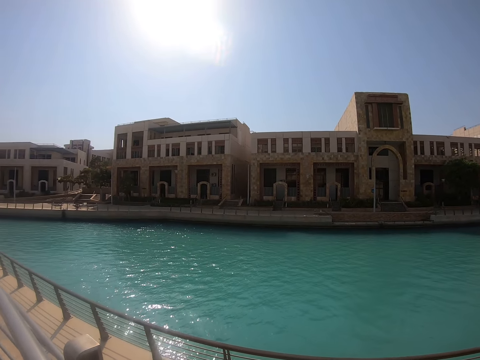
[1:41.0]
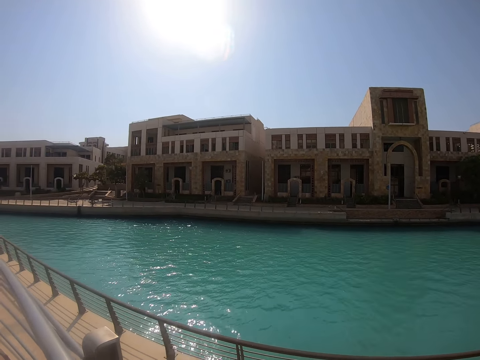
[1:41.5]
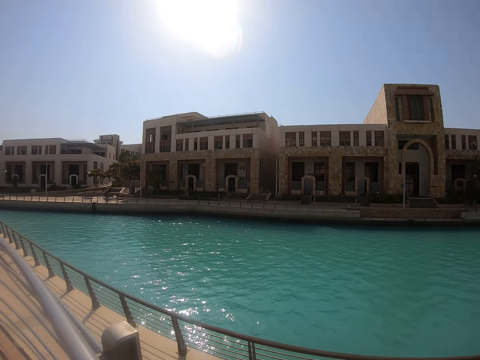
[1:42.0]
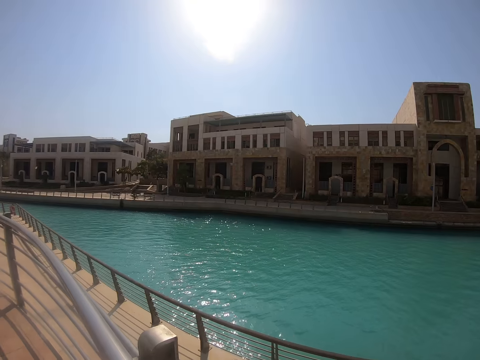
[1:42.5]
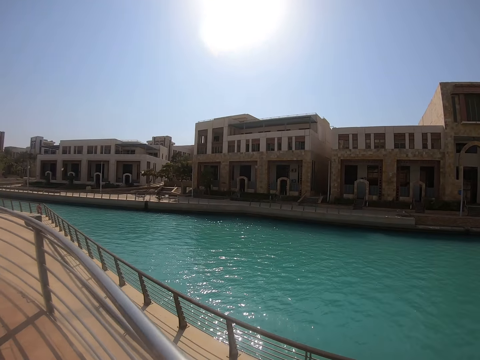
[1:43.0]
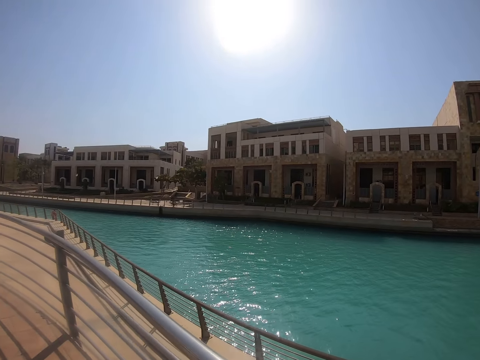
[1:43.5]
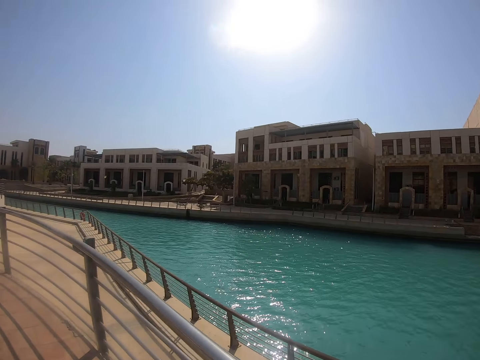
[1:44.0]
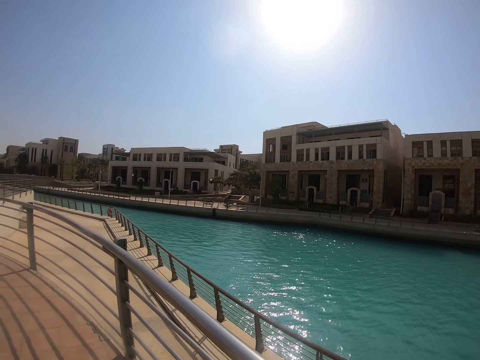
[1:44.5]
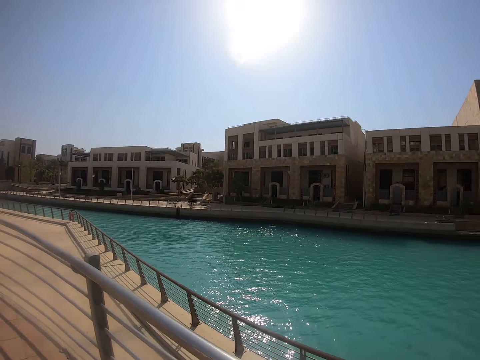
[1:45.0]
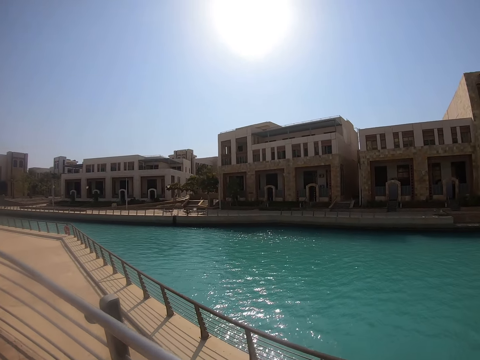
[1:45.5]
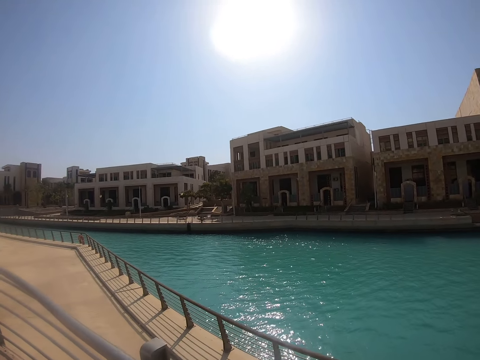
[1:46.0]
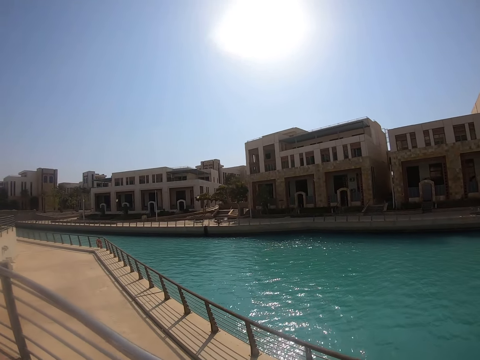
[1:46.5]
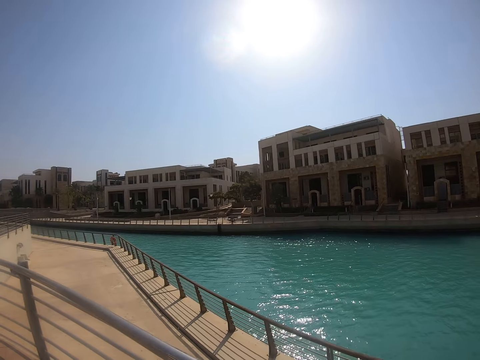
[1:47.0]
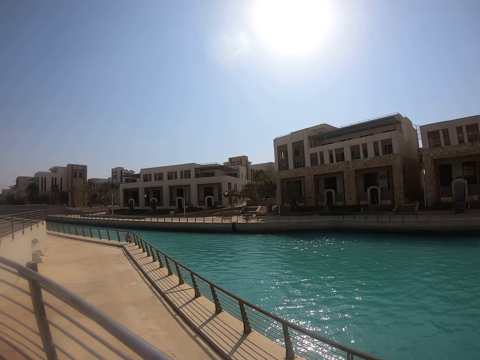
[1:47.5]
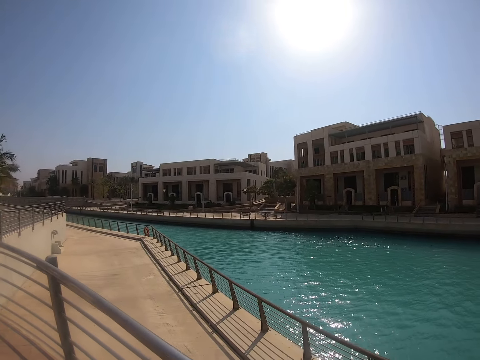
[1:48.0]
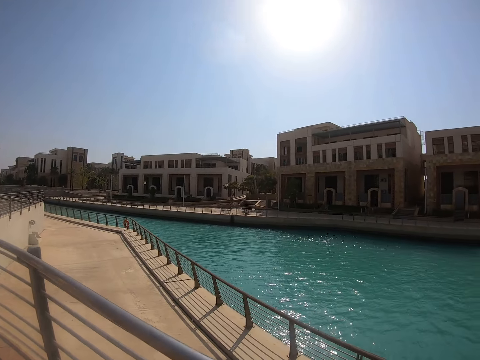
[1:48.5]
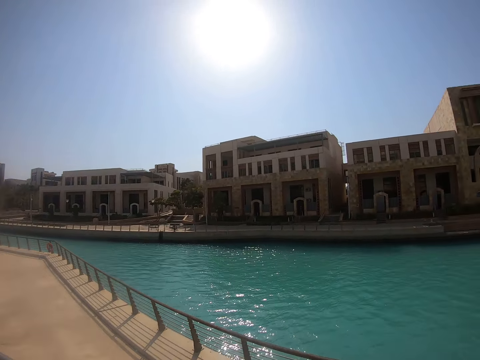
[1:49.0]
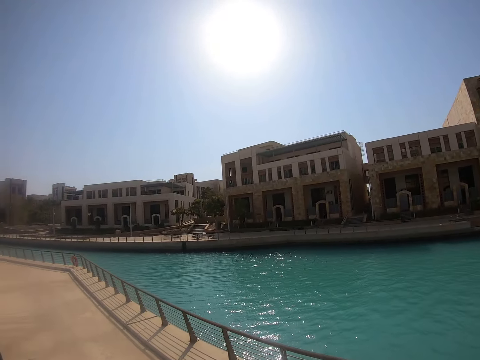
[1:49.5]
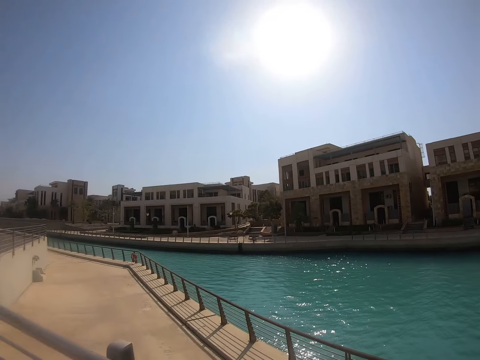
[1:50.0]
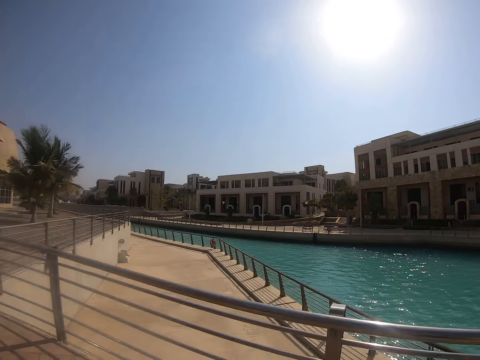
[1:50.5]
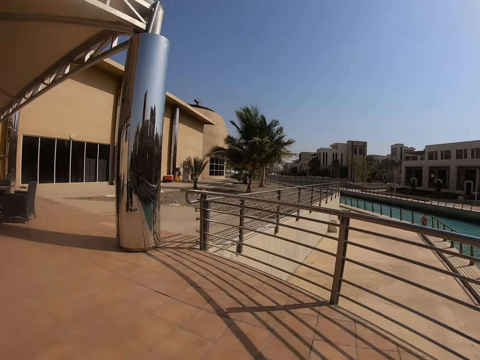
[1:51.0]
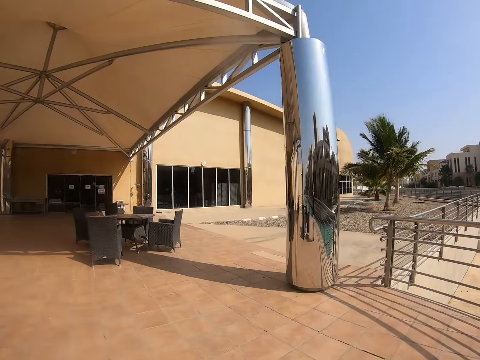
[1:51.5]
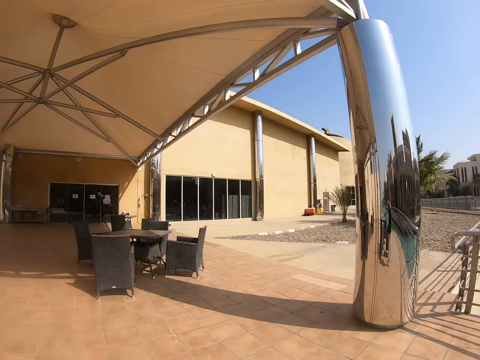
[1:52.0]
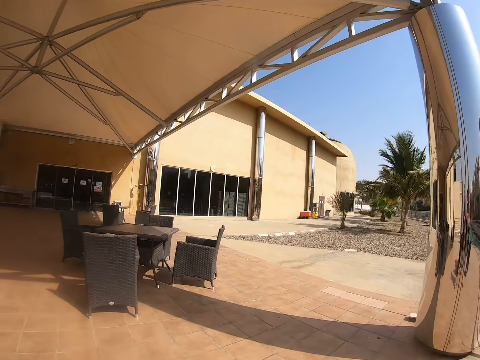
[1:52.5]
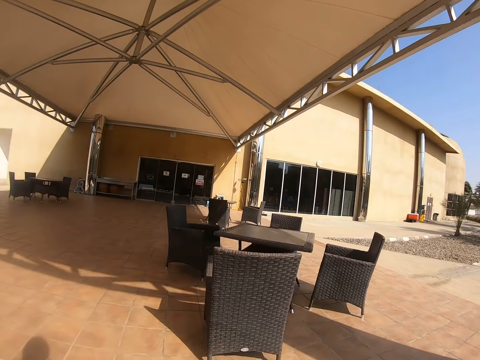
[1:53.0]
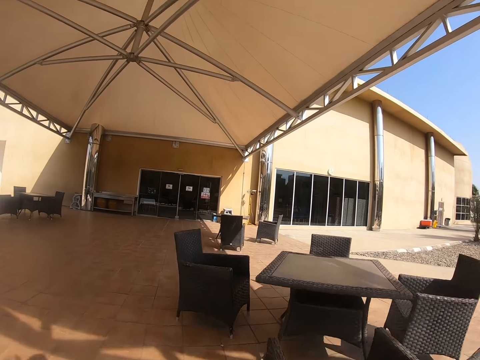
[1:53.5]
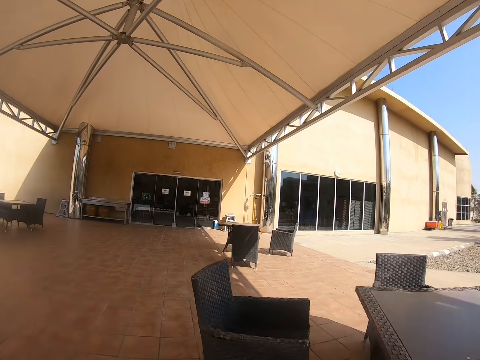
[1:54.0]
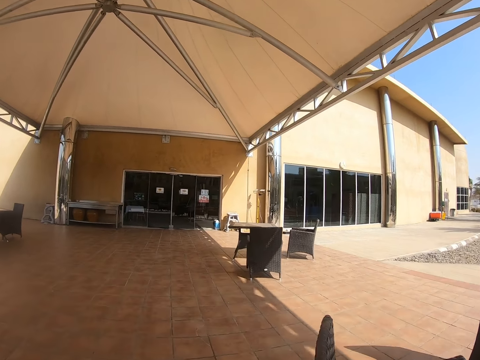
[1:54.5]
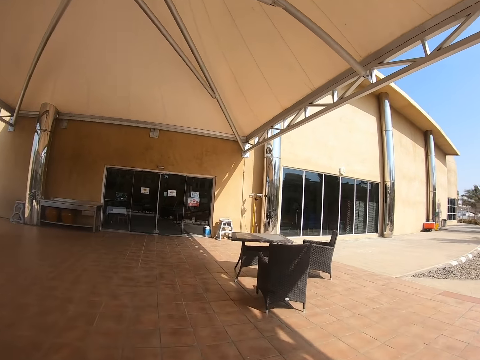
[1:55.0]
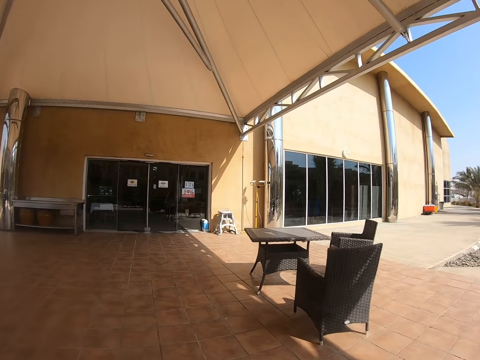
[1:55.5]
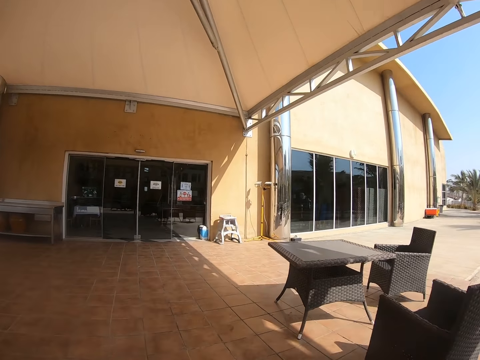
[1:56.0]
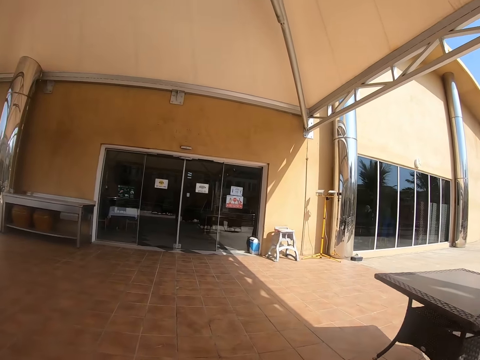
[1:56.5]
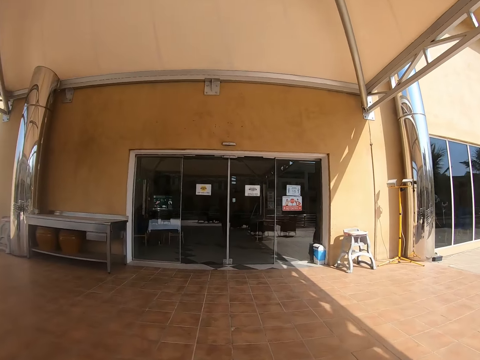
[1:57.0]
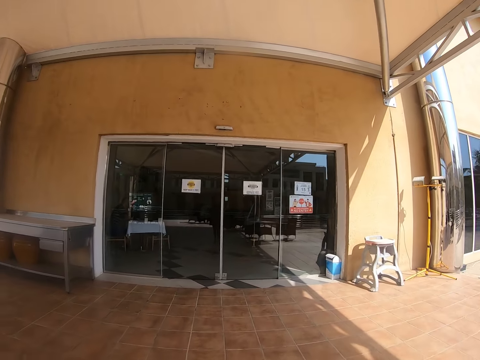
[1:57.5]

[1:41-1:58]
The camera wearer looks around the swimming pool. They walk around. They walk around the building.

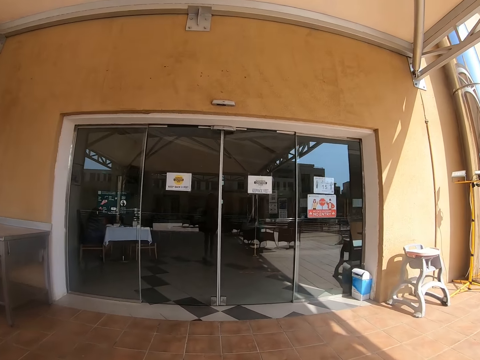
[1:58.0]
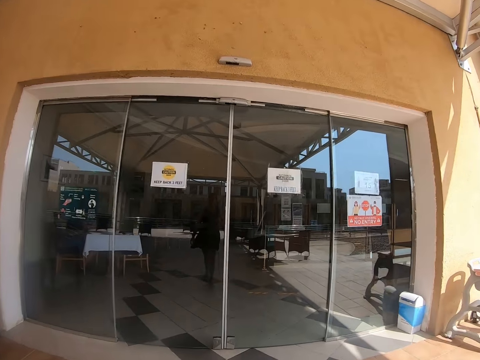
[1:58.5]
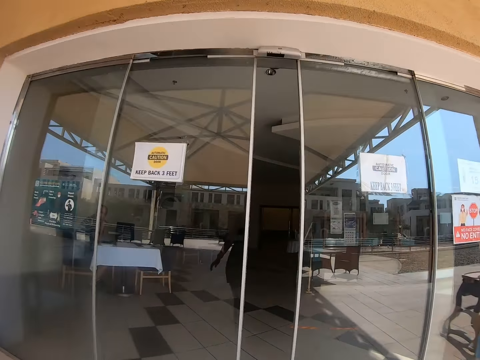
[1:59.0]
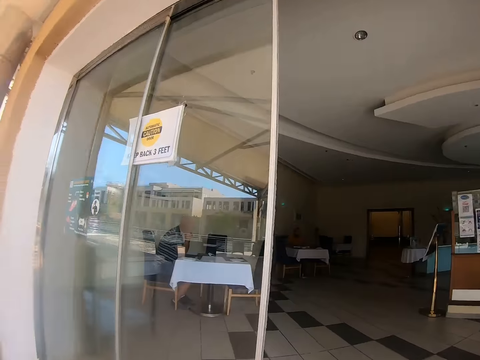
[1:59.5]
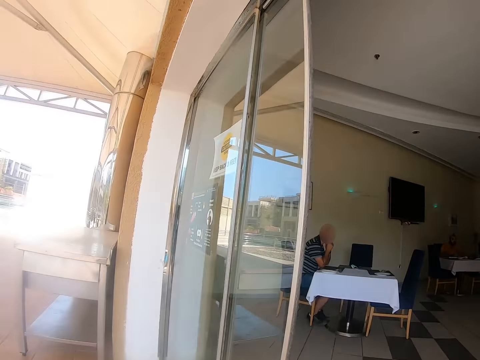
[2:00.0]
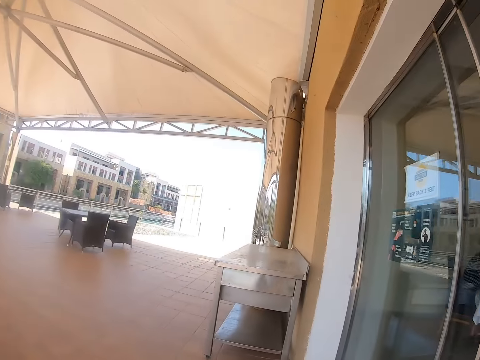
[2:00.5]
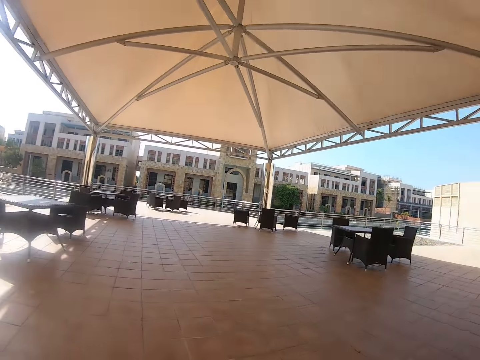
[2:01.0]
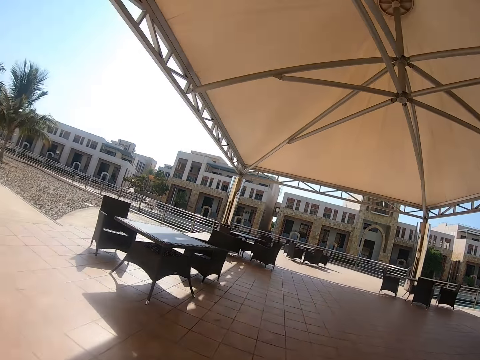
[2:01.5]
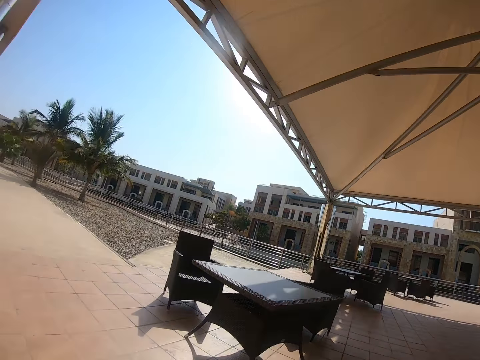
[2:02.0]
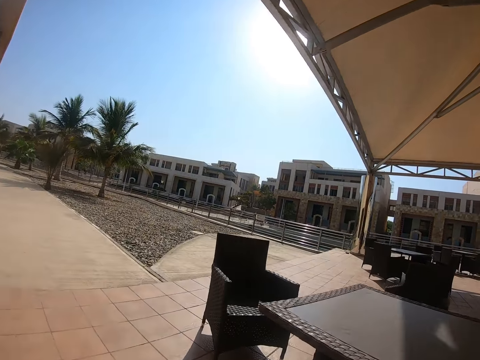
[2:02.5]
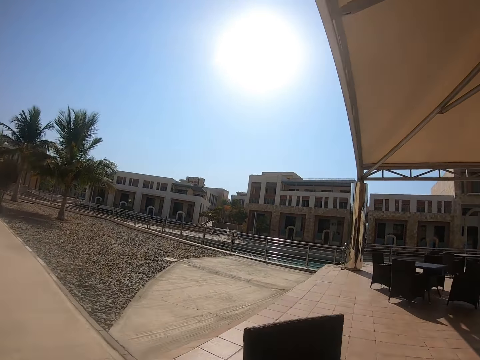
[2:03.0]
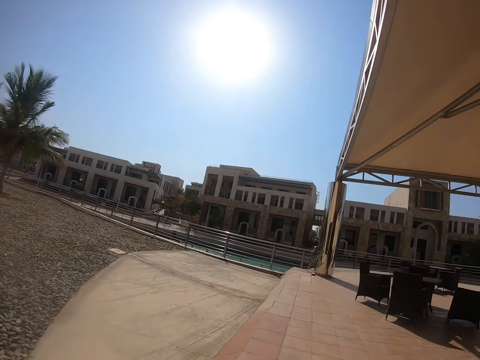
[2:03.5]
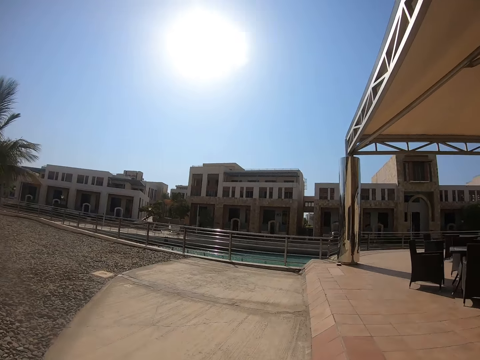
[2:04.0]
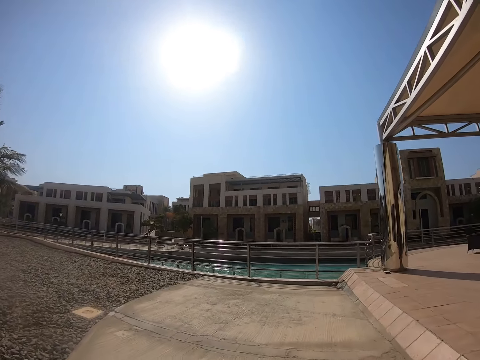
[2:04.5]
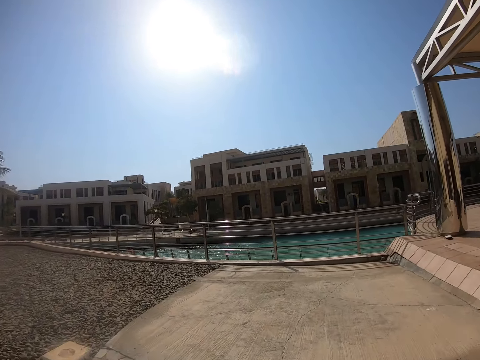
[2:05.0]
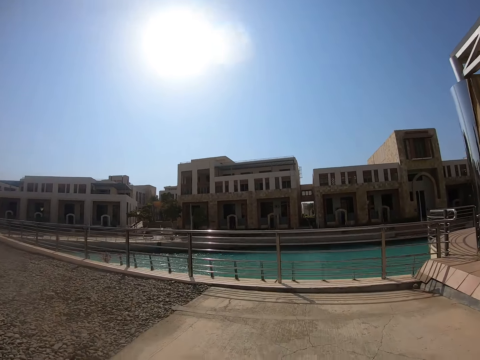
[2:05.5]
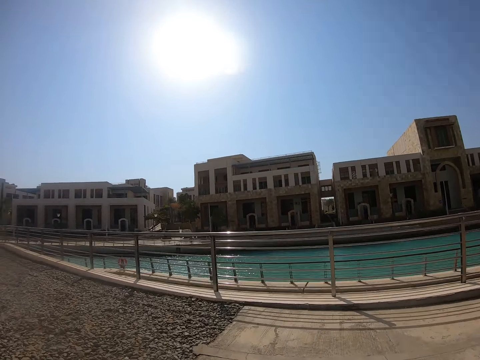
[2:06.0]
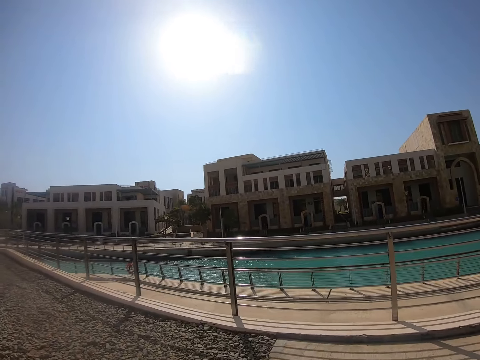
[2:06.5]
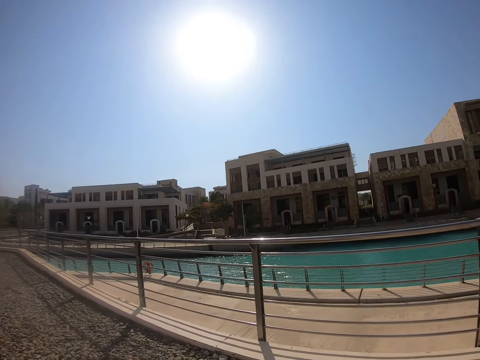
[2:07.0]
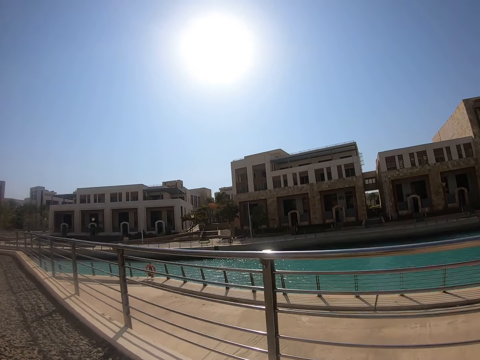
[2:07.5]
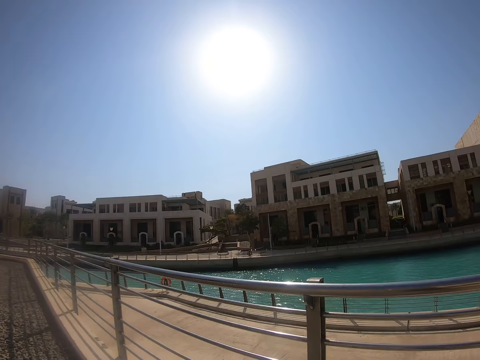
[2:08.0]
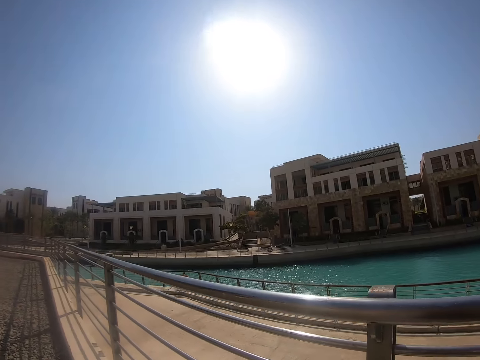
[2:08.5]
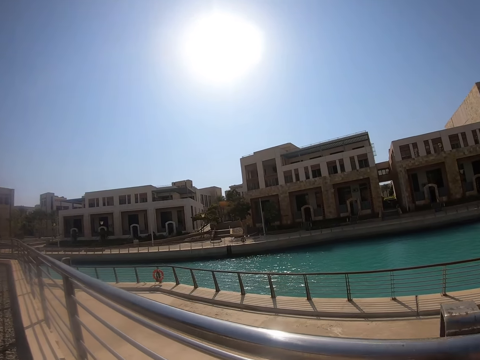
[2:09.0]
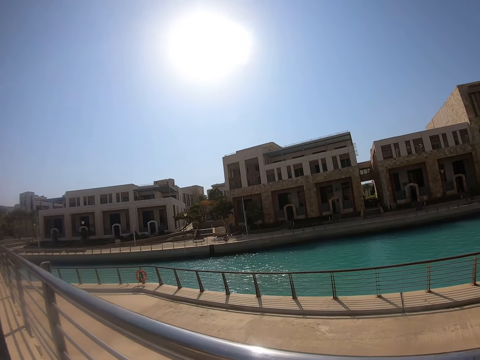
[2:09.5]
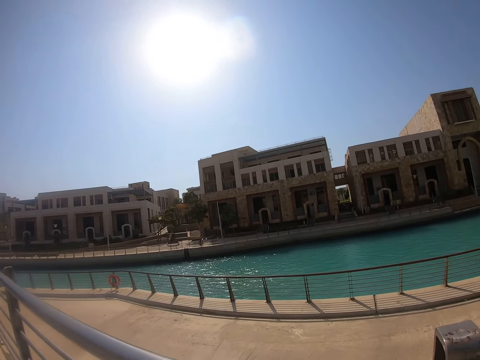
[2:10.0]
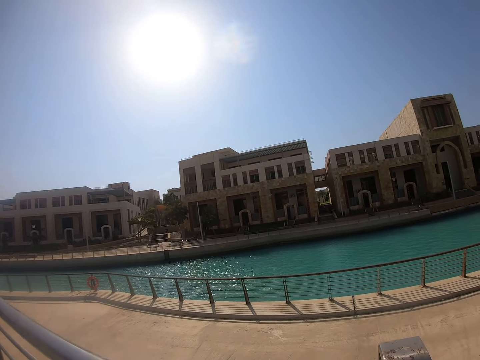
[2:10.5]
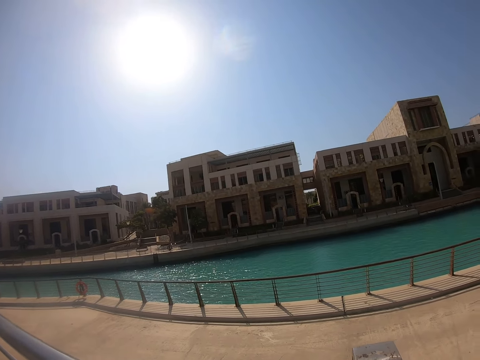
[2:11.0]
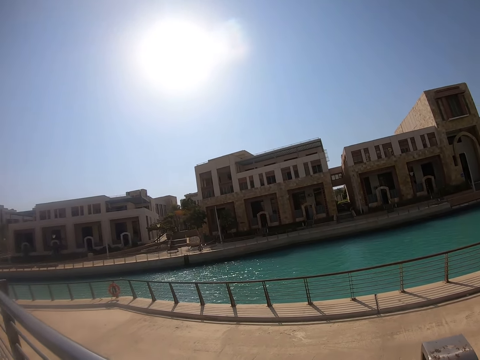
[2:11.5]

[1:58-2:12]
The camera wearer looks at the water.
